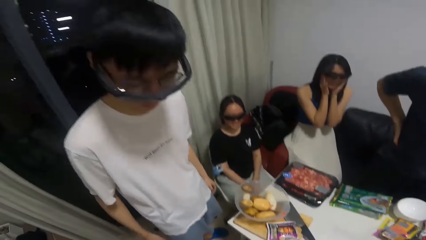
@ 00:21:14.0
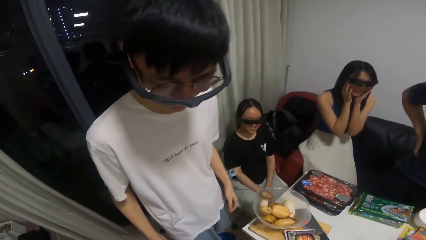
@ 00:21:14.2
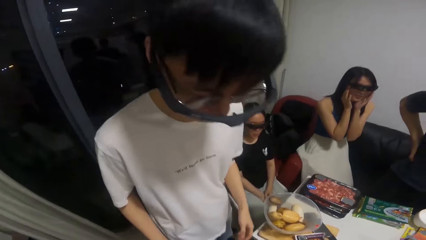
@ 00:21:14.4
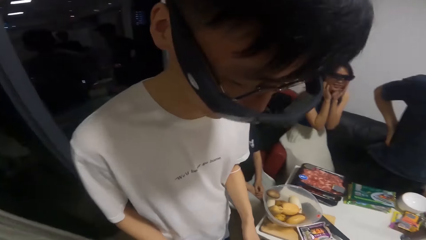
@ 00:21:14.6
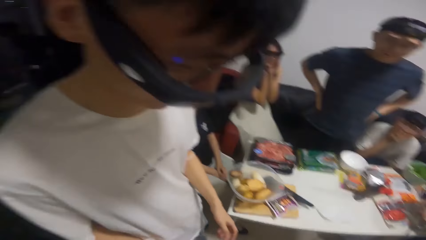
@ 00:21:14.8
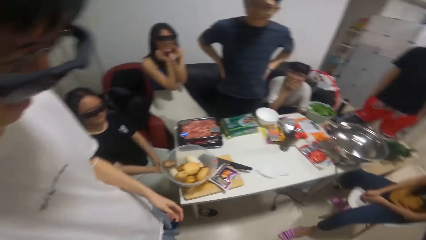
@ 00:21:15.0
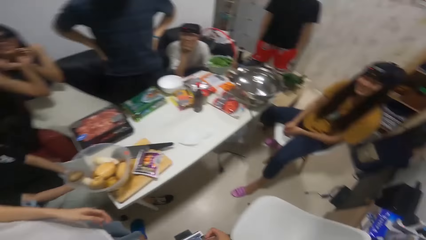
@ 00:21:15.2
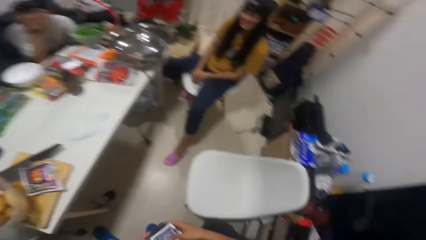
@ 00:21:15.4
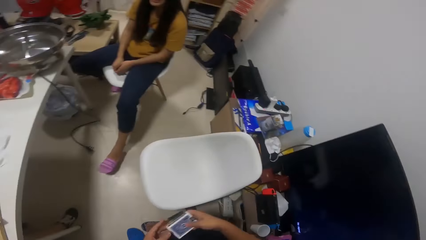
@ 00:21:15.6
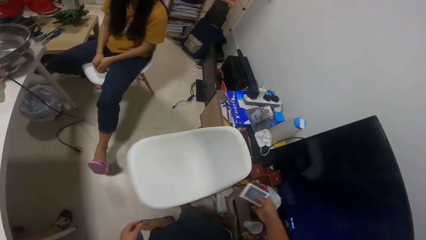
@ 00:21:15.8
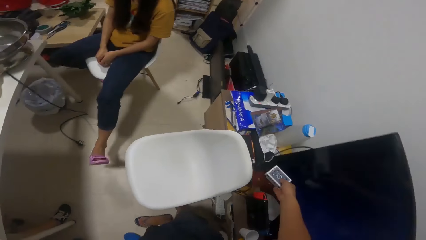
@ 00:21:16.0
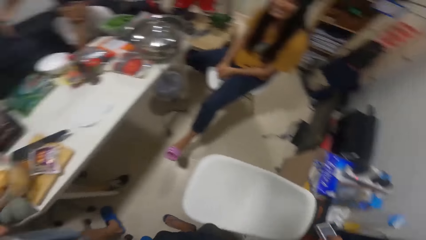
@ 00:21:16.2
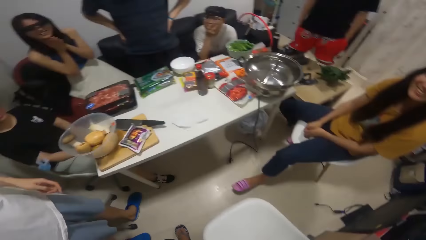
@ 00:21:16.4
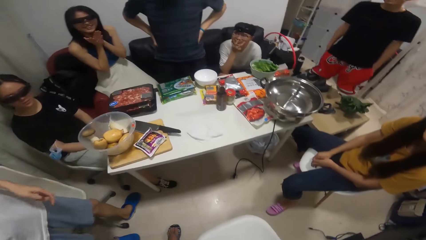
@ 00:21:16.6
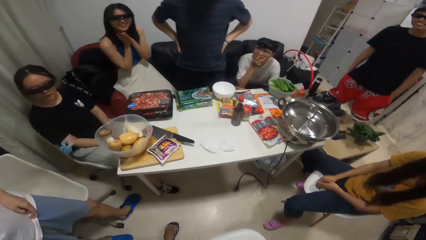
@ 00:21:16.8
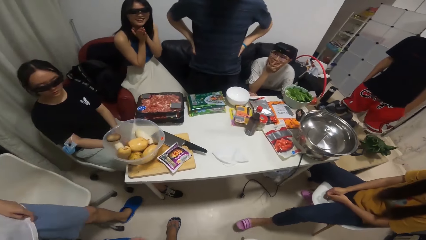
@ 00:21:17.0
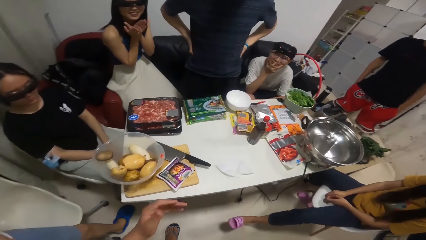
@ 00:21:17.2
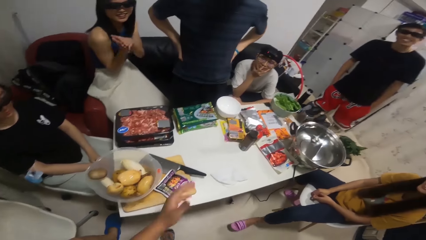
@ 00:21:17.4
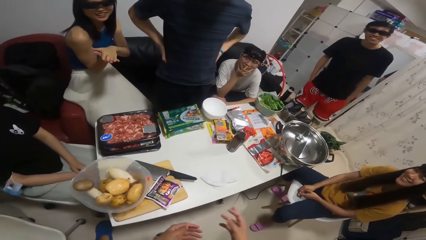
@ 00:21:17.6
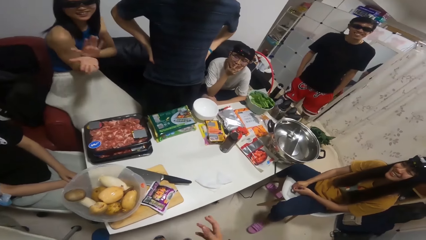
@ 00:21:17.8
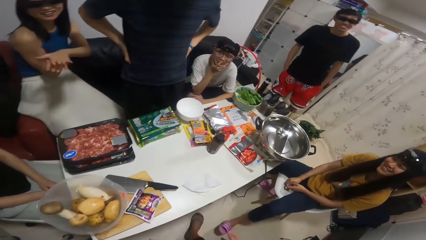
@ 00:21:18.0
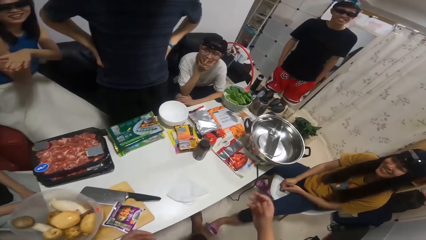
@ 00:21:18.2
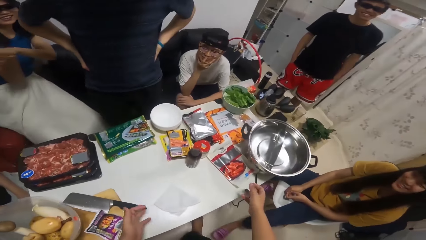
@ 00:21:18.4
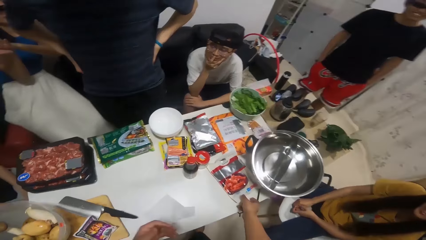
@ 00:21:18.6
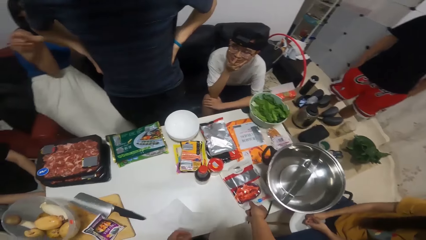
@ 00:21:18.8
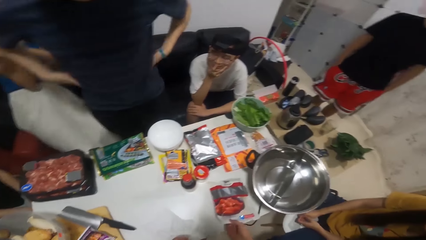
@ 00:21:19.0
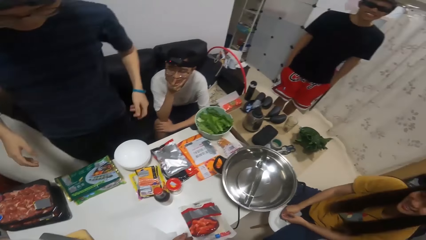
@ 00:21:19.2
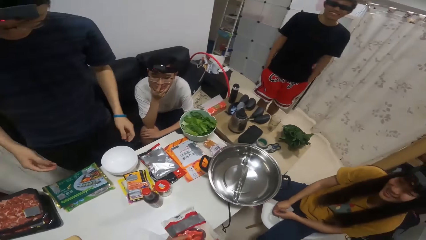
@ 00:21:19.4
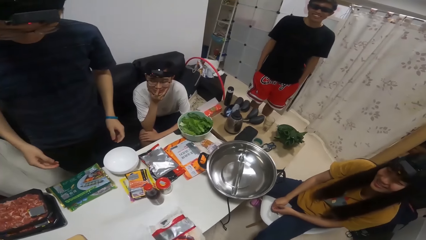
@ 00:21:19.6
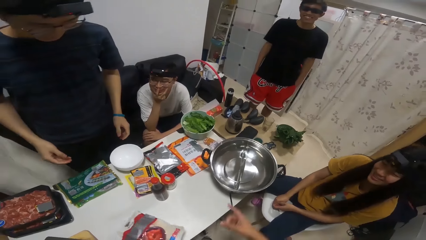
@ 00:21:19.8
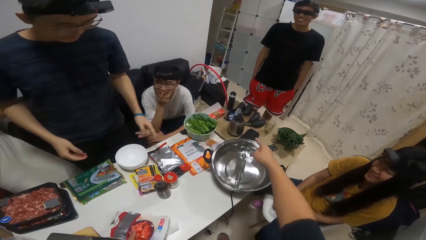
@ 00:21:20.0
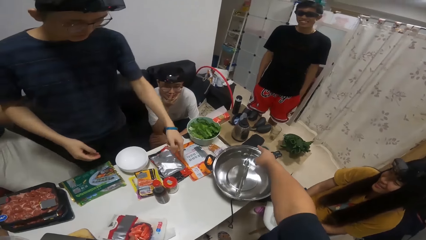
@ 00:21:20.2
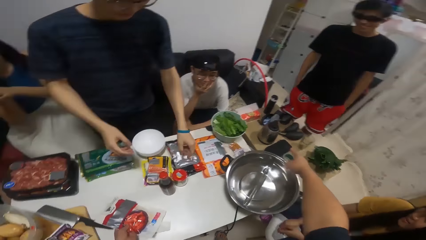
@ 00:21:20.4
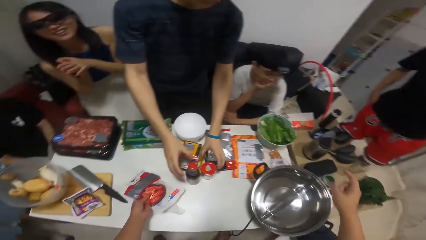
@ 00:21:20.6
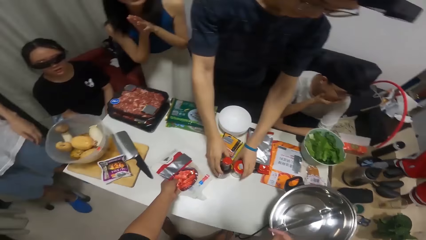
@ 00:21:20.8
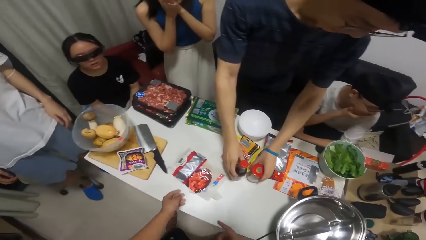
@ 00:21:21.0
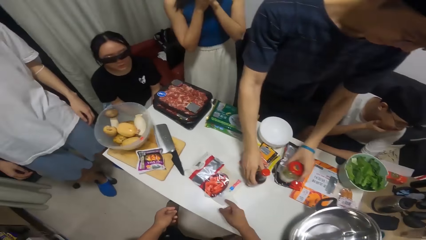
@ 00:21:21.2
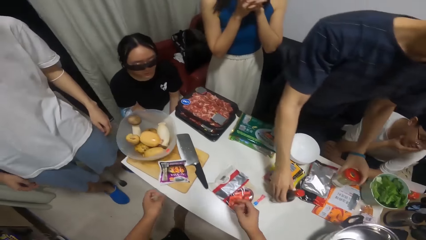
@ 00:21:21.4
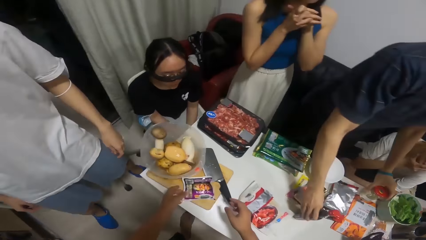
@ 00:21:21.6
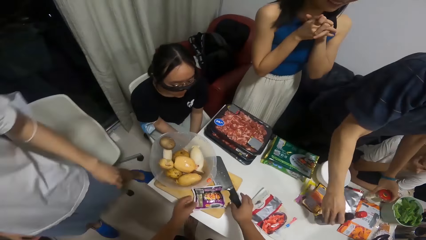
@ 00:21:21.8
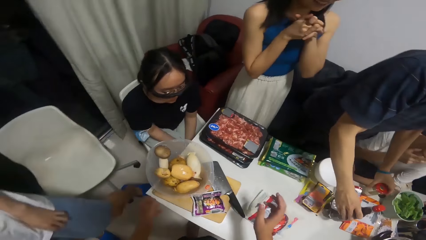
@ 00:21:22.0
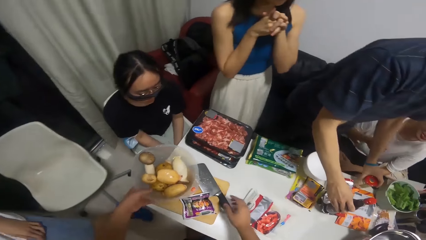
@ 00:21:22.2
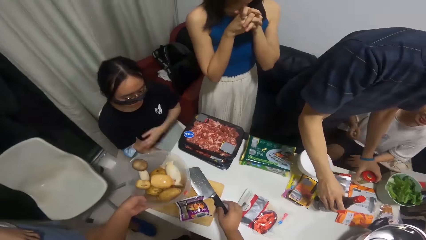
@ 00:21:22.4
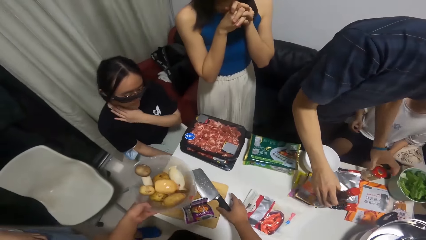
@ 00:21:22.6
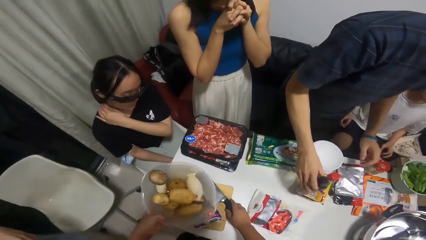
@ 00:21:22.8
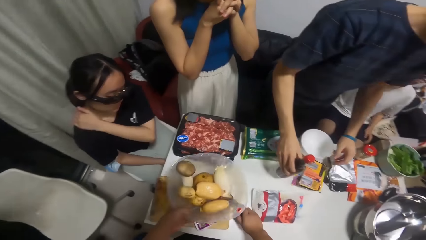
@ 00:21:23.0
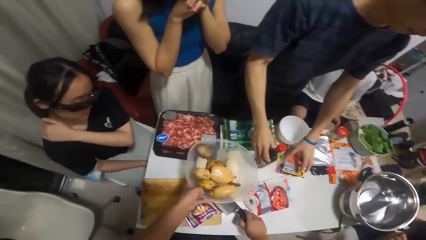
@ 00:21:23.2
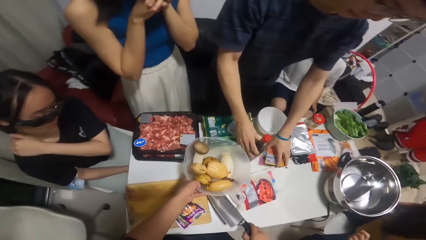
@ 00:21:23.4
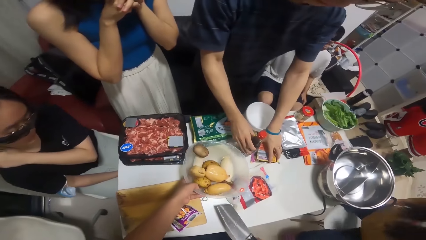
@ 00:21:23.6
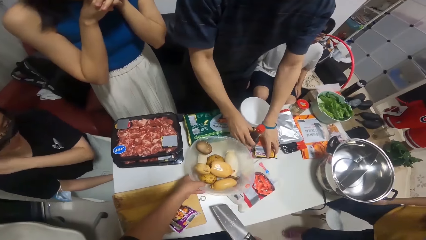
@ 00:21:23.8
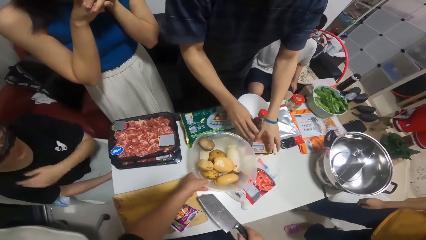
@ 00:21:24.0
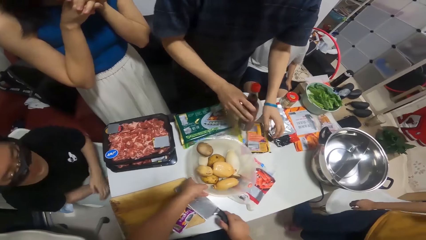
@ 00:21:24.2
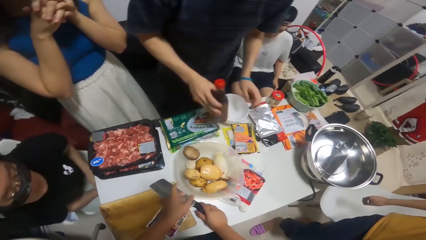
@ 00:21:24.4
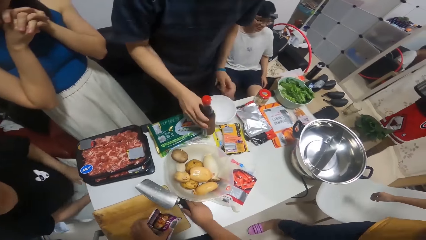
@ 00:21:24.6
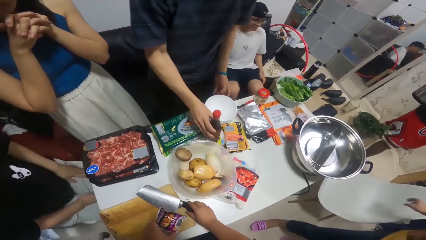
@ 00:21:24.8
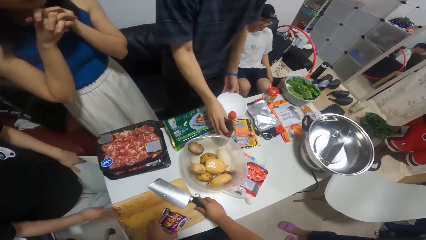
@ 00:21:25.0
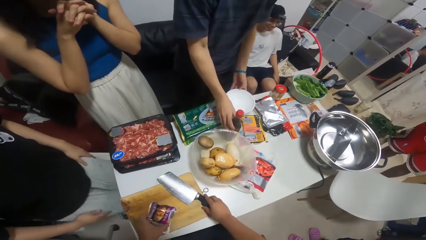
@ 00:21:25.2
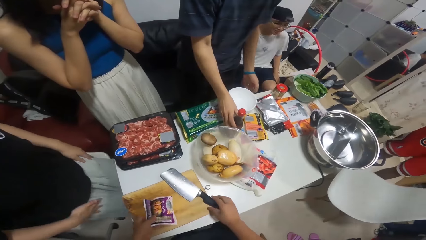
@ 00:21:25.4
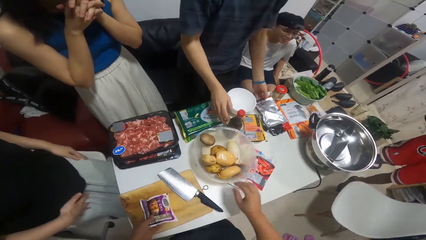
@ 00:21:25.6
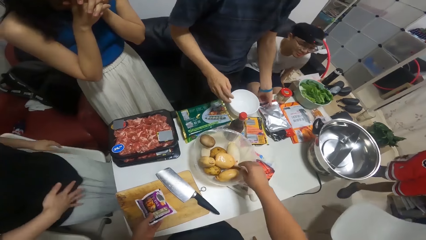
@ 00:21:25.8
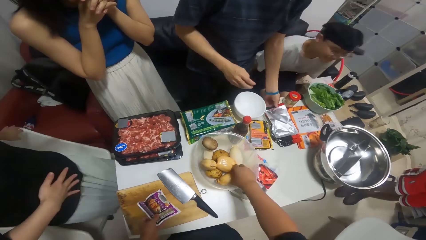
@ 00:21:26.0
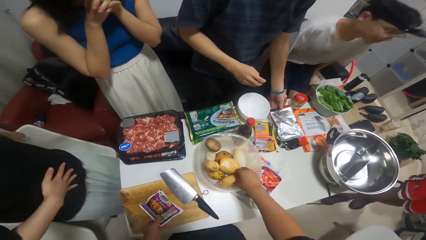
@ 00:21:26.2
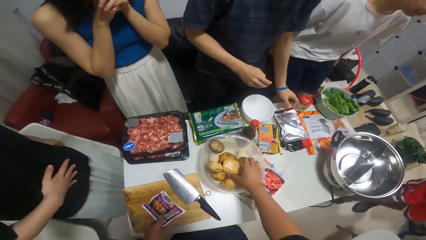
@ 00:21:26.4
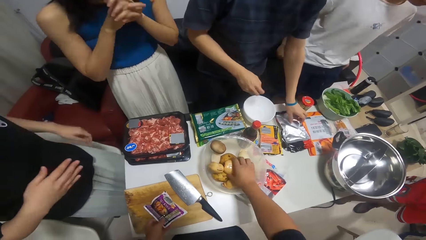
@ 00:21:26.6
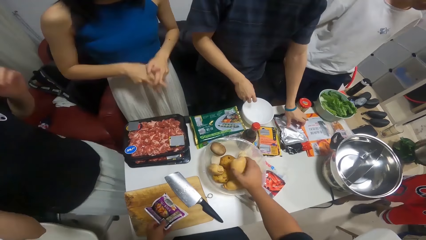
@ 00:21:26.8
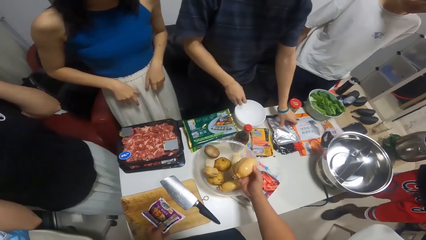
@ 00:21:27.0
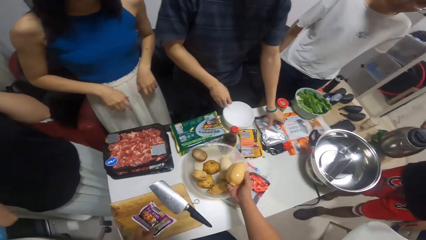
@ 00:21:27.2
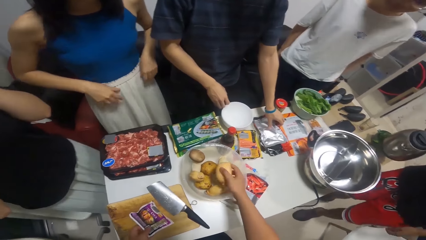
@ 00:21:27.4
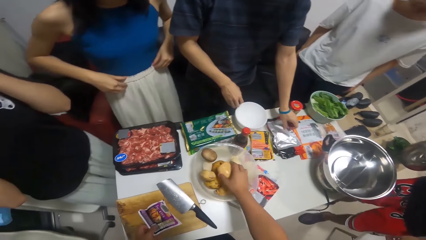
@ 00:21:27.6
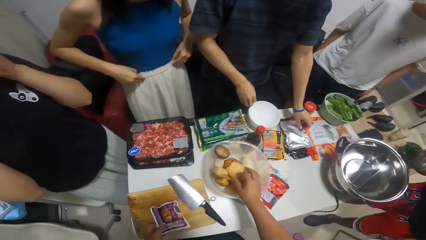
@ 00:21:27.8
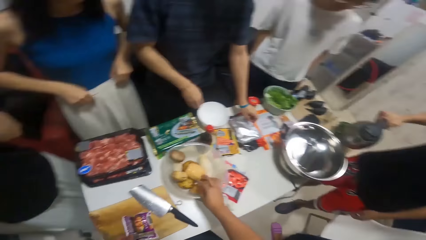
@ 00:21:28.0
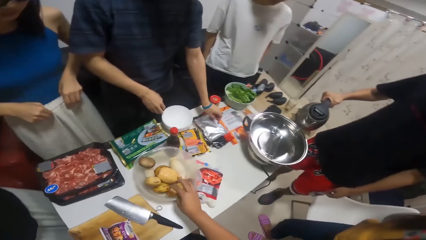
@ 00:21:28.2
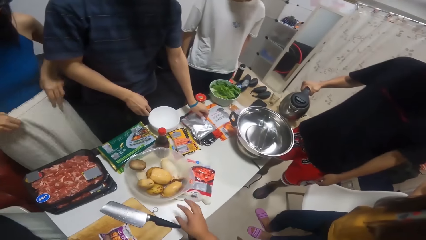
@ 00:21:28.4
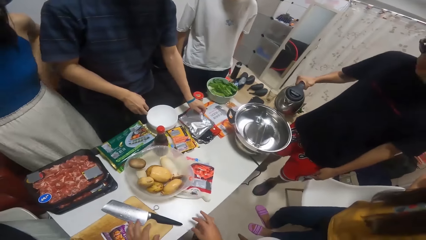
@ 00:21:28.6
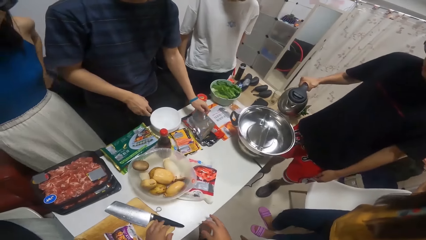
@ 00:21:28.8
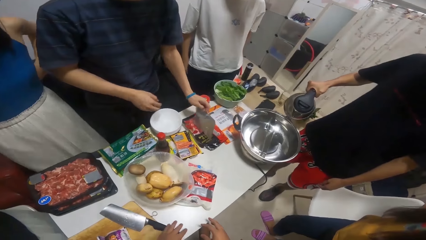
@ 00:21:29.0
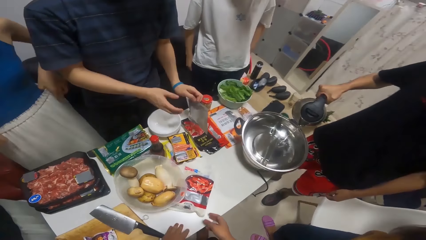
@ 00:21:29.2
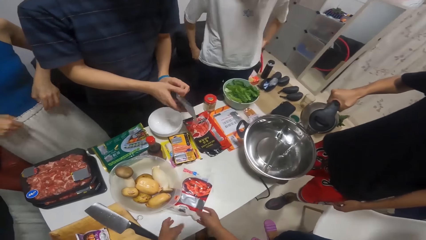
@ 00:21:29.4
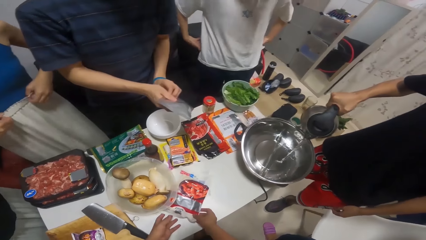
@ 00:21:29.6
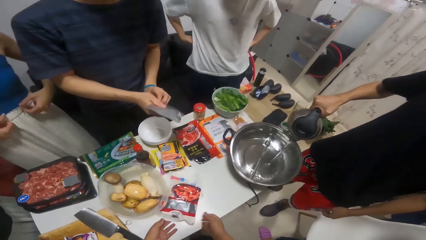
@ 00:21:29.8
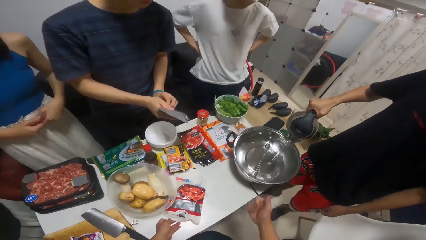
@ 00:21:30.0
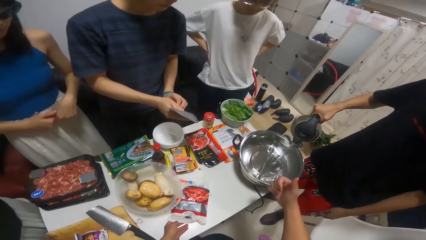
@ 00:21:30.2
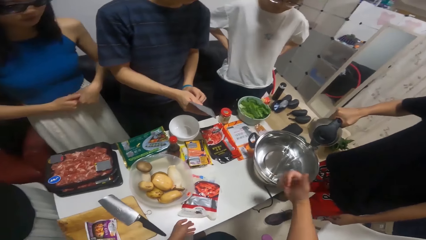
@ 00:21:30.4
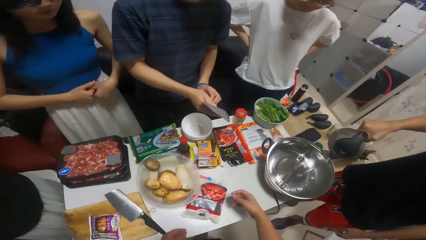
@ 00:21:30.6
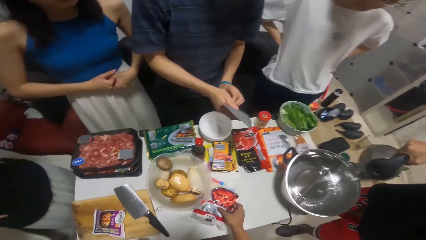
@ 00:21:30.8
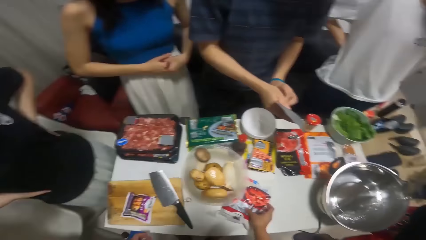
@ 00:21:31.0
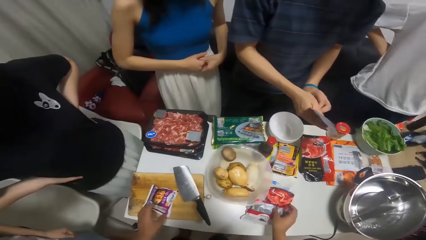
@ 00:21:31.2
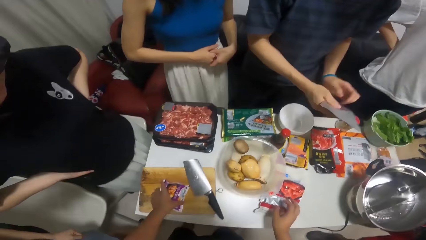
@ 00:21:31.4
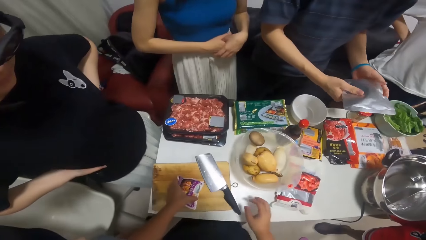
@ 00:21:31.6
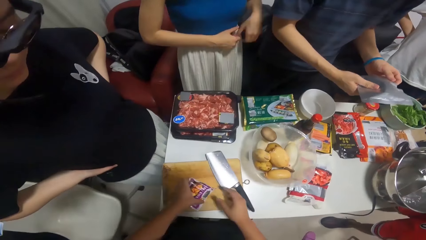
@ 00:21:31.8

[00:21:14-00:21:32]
The camera wearer looks around. He drops the cards beside the television with his right hand. He picks up a packet of seasoning with his right hand. A man moves bottles on the table towards him with his hands. A woman stands up. The camera wearer picks up the knife on the table with his right hand. He picks up a bowl of potatoes with his left hand. He drops the bowl of potatoes on the table with his left hand. Another man picks up a bottle from the table with his right hand. The camera wearer drops the knife on the table with his right hand. The second man drops the bottle from the table with his right hand. A third man stands up. A fourth man pours water from a jug inside a stock pot on the table with his right hand. The second man picks up a sachet of tomato with his hand. The camera wearer picks up the seasoning on the table with his left hand.
